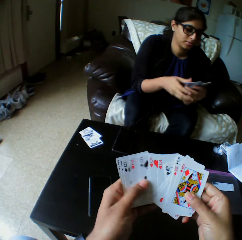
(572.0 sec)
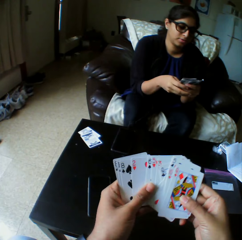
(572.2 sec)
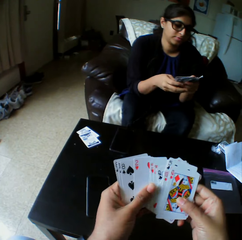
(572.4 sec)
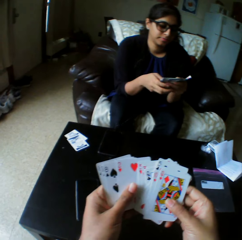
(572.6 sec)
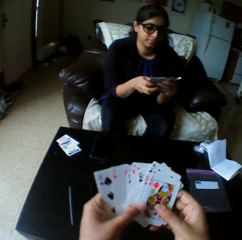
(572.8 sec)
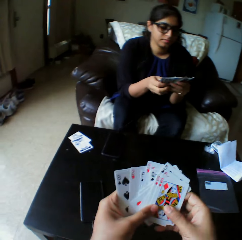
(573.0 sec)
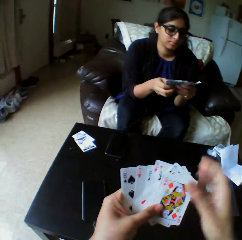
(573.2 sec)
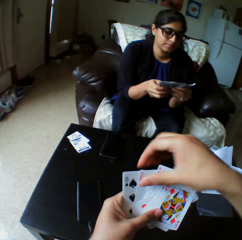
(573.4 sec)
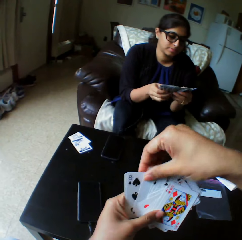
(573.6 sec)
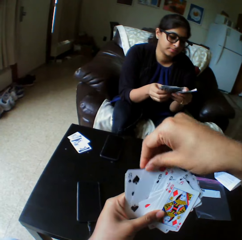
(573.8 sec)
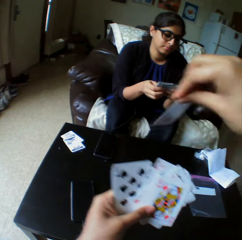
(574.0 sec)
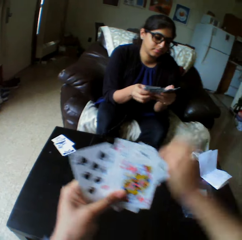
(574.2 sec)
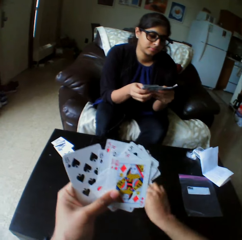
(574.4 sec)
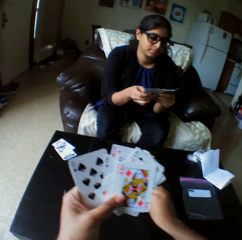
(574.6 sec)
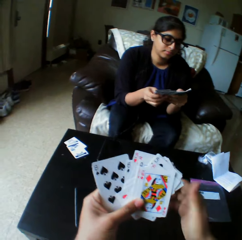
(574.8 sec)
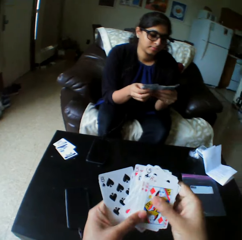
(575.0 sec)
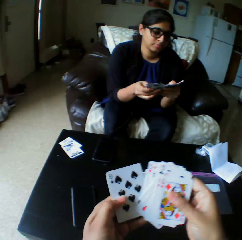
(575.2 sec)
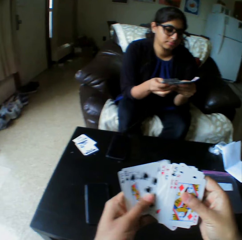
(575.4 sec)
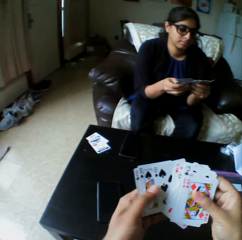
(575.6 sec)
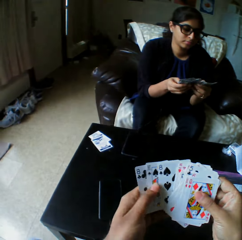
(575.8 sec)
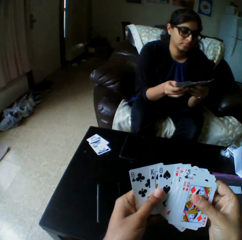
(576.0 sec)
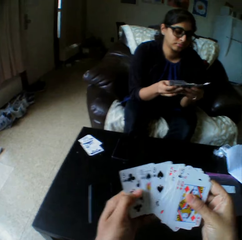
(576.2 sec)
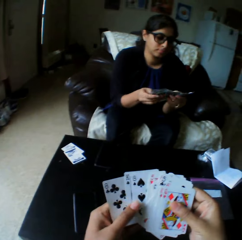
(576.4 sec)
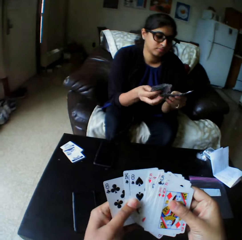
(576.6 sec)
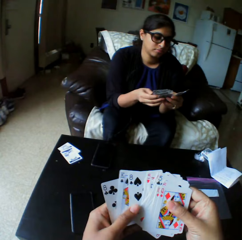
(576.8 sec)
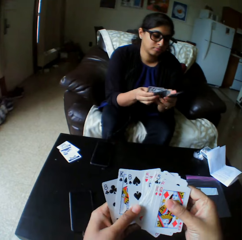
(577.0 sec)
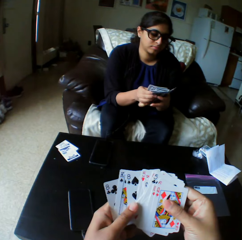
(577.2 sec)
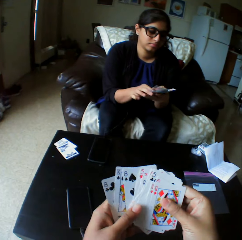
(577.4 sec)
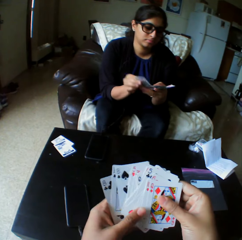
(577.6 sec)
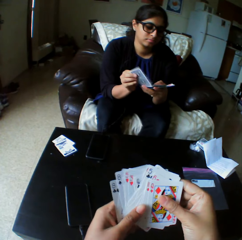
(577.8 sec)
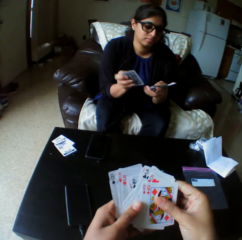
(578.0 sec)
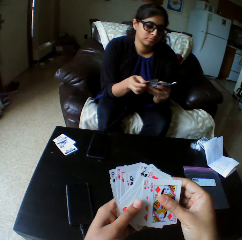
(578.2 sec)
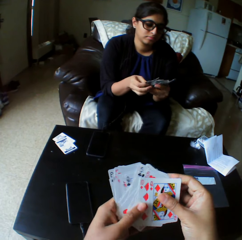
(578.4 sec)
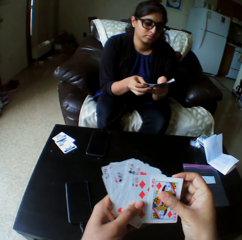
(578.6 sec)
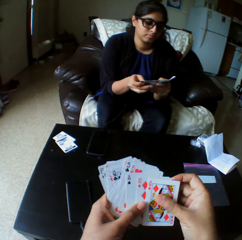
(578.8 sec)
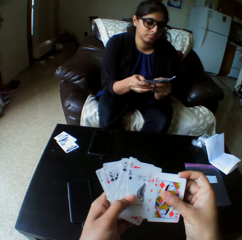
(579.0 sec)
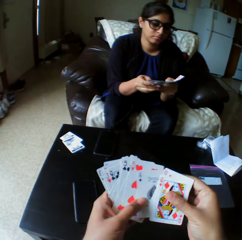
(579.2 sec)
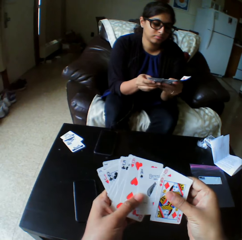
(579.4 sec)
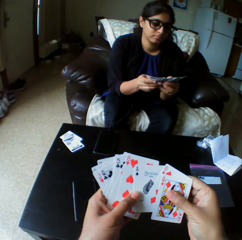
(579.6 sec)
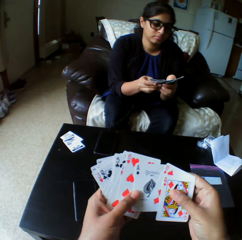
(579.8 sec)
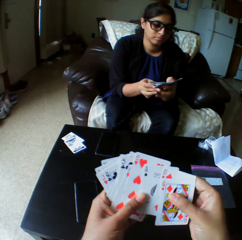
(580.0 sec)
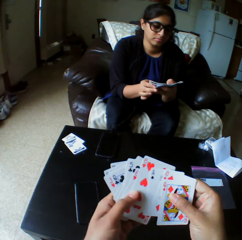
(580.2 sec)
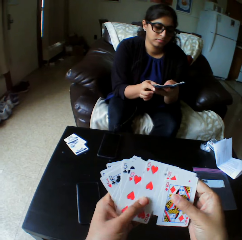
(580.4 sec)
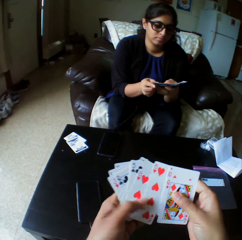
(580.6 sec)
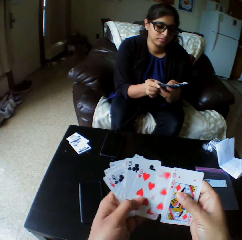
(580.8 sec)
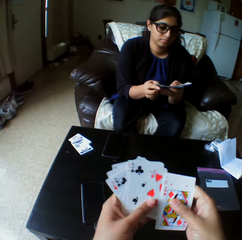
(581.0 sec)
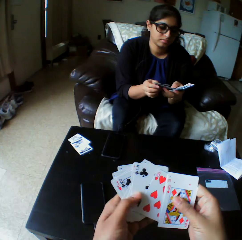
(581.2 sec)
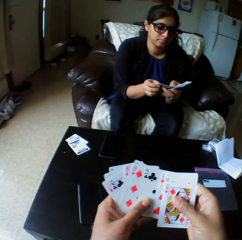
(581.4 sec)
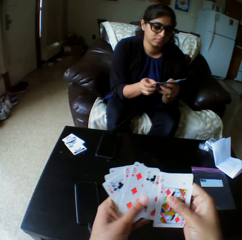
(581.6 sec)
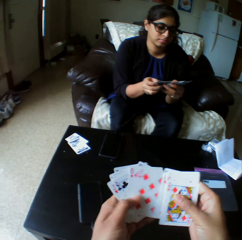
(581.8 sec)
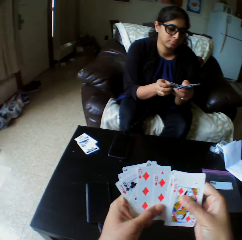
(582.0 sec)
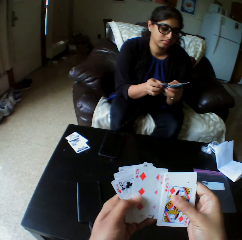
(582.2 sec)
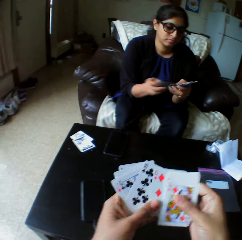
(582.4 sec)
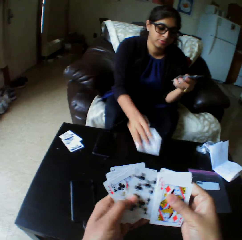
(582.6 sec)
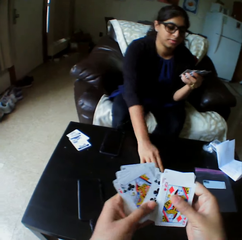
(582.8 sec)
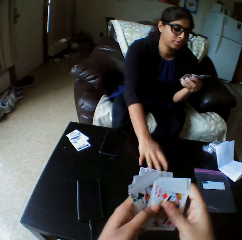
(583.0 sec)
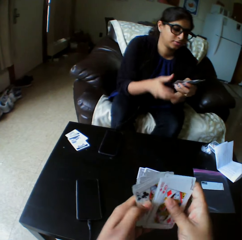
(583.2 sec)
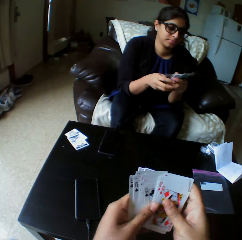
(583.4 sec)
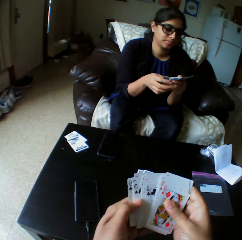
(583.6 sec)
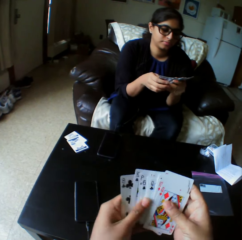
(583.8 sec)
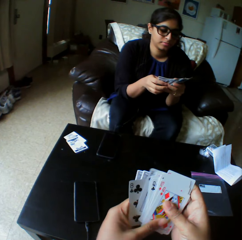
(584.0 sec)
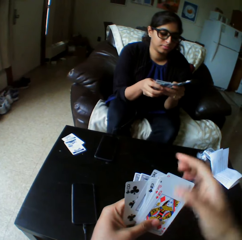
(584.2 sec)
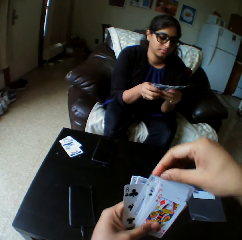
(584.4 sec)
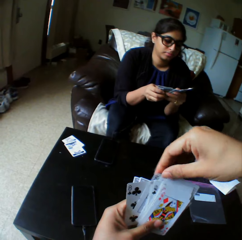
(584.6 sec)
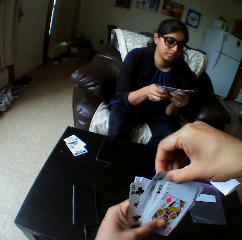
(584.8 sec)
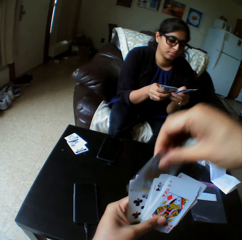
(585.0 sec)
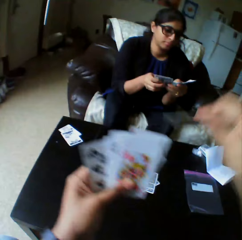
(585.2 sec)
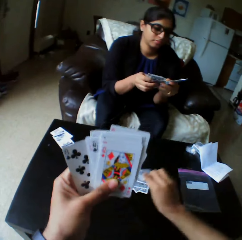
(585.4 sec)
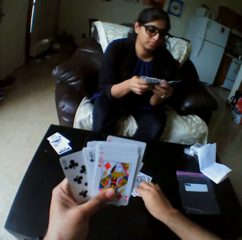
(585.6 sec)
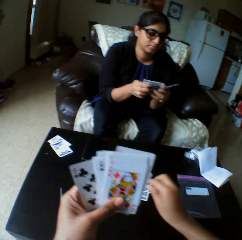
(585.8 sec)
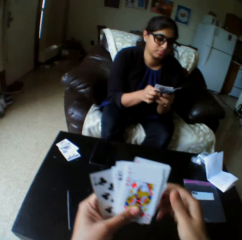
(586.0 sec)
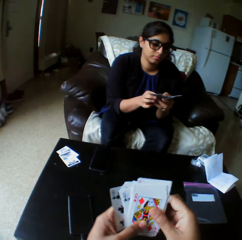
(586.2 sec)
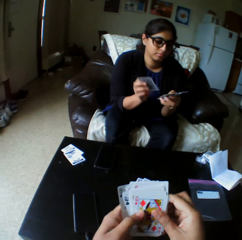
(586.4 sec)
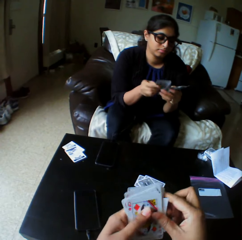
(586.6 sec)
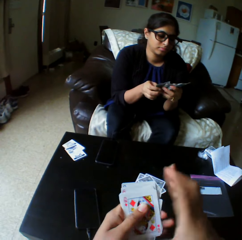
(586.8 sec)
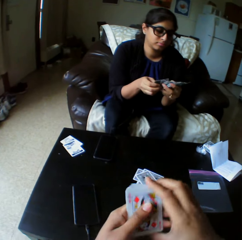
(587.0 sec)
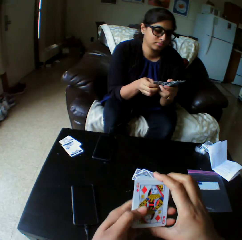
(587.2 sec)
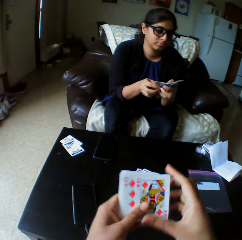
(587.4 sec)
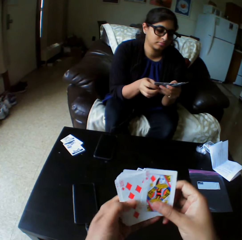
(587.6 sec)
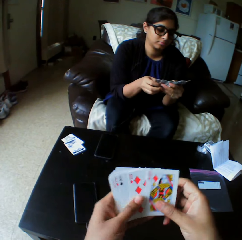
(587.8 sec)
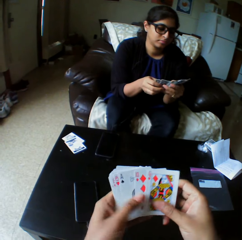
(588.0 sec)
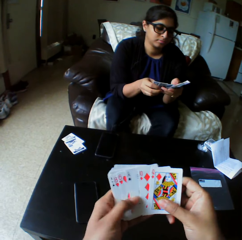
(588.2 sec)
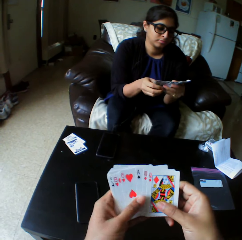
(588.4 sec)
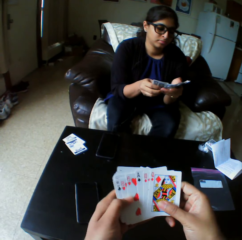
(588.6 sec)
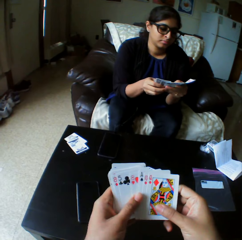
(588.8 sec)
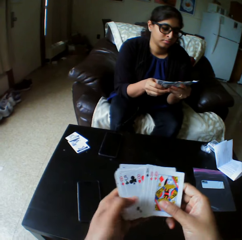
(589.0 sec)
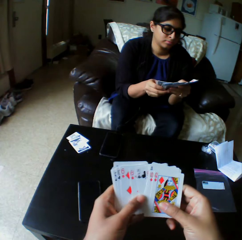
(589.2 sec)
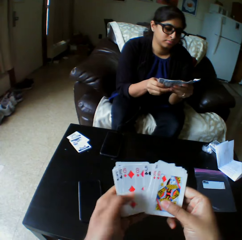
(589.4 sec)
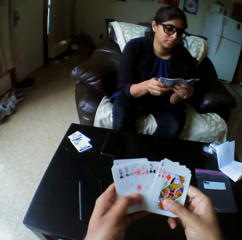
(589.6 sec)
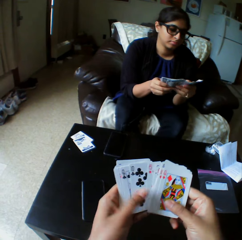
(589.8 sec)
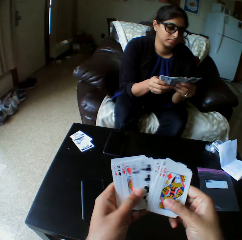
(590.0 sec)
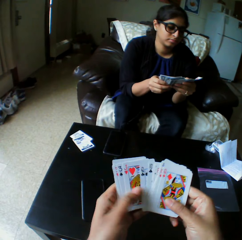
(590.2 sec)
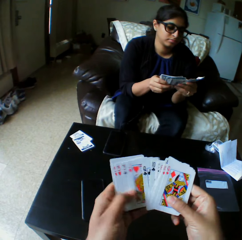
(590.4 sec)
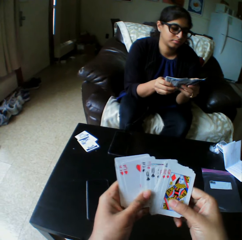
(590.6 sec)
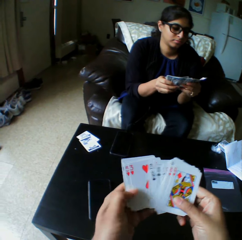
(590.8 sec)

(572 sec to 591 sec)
A lady drops the card on the table with her right hand. The lady shuffles the cards with both hands and arranges the playing card. The camera wearer takes the playing card. They drop the card on the table with their right hand. They shuffle the cards with both hands. They arrange the playing card. The lady takes the playing card. The lady drops the card on the table with her right hand. The lady shuffles the cards with both hands and arranges the playing card. The camera wearer takes the playing card. They drop the card on the table with their right hand. They arrange the playing card. They shuffle the cards with both hands.

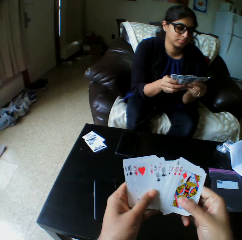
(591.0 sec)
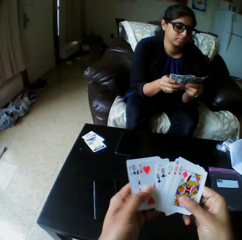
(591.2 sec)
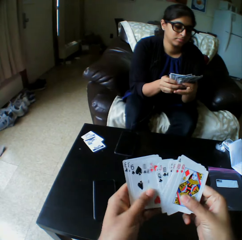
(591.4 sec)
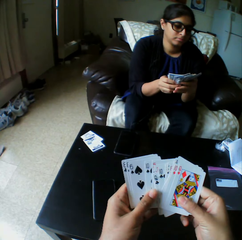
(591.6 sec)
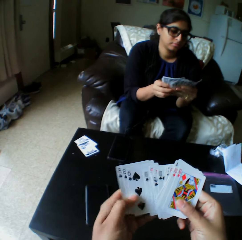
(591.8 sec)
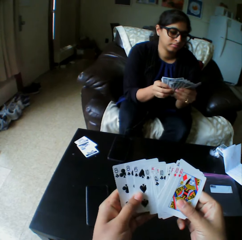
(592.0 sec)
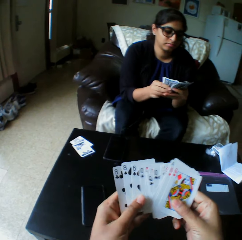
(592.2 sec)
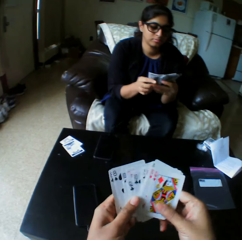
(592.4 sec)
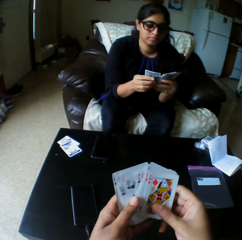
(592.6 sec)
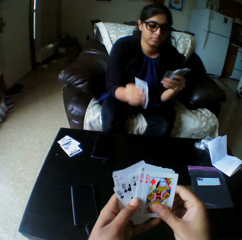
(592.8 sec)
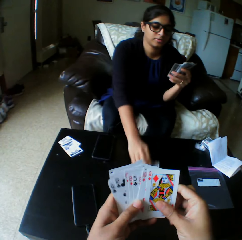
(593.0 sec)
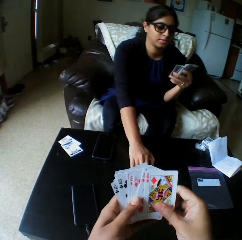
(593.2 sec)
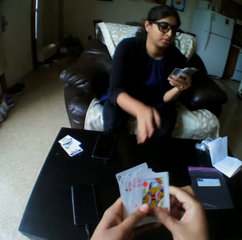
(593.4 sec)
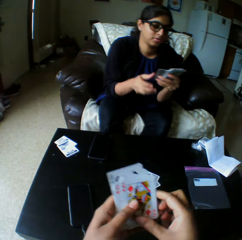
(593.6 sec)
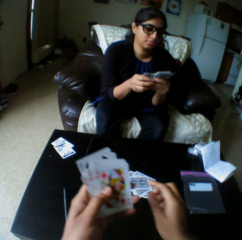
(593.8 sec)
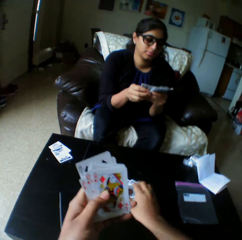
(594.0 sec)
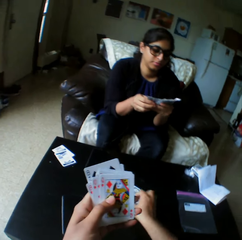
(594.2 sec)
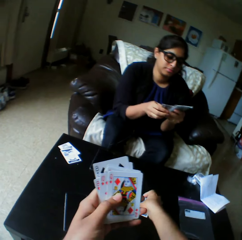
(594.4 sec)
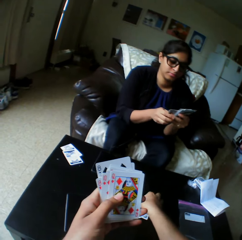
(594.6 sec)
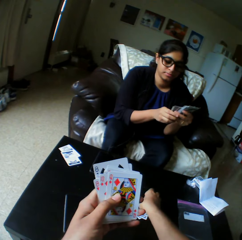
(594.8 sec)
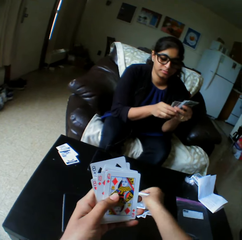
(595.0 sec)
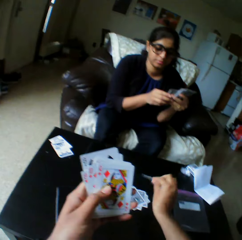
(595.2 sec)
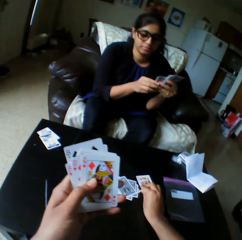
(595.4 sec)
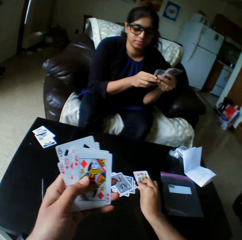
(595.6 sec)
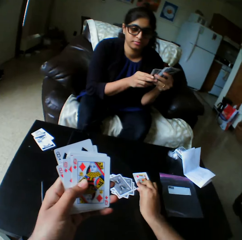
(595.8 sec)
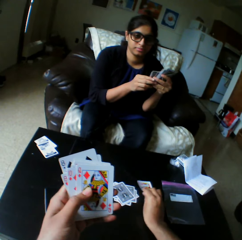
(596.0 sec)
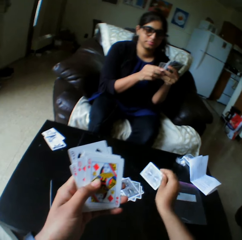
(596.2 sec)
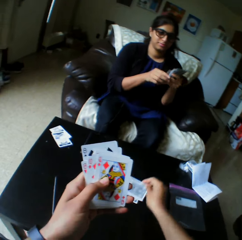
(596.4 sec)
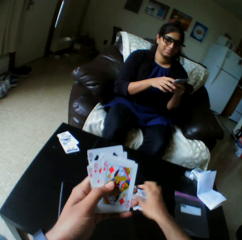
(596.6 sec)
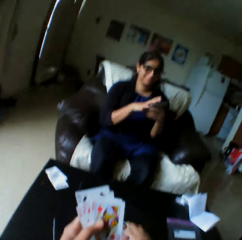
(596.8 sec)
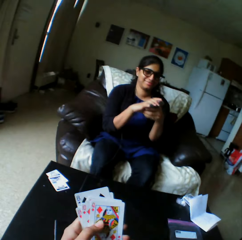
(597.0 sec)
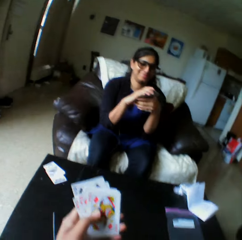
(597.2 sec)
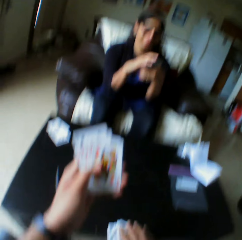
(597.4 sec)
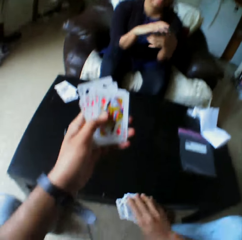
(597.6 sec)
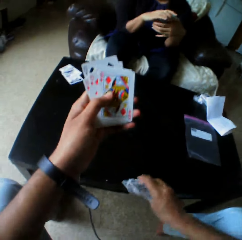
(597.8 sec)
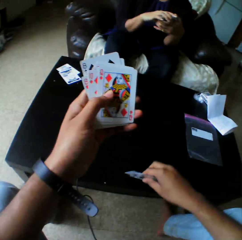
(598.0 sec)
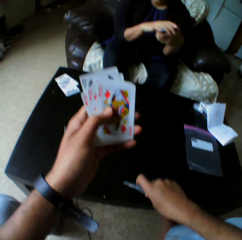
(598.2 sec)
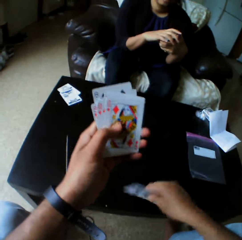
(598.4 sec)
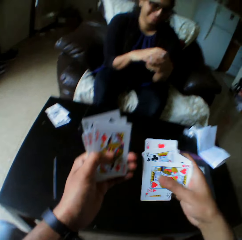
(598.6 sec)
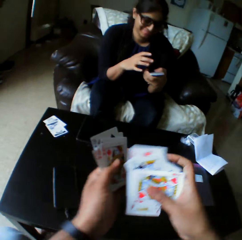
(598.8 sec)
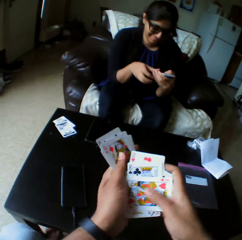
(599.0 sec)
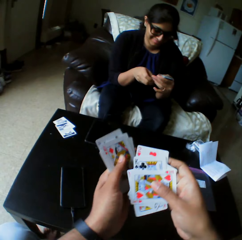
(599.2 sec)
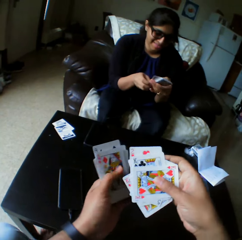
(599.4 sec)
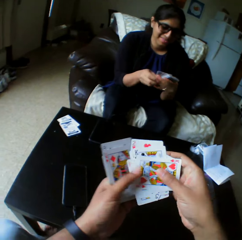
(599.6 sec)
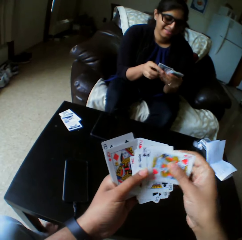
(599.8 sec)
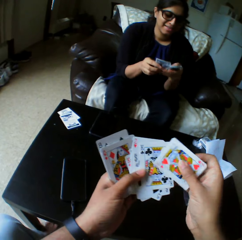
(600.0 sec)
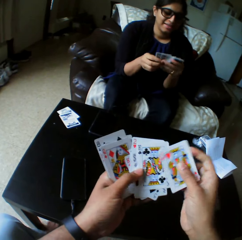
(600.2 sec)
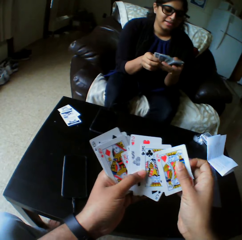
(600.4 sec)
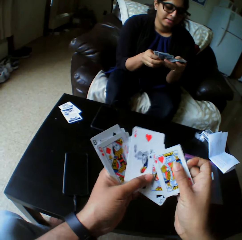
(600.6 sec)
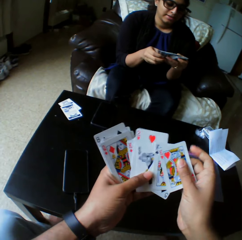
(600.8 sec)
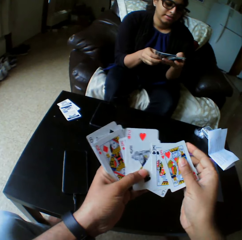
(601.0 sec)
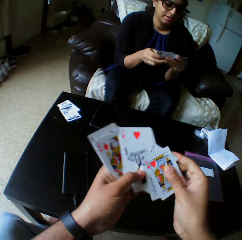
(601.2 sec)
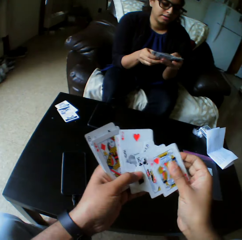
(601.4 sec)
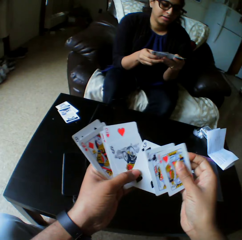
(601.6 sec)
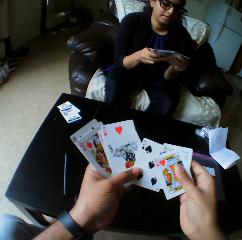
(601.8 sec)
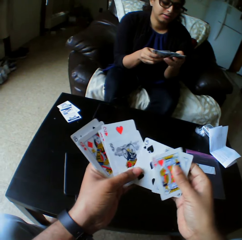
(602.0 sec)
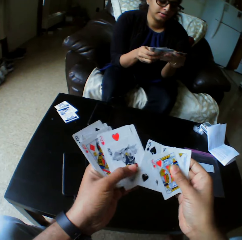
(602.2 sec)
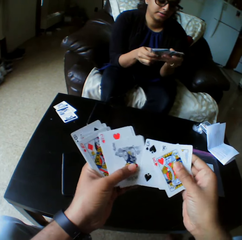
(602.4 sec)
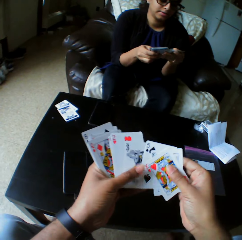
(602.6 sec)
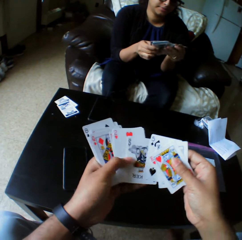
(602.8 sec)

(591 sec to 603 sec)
A lady puts down the playing card. The camera wearer puts down the playing card. They turn the card with their right hand. They take the playing card. They pick up the cards with their right hand. They put the playing cards together. They shuffle the cards with both hands.
